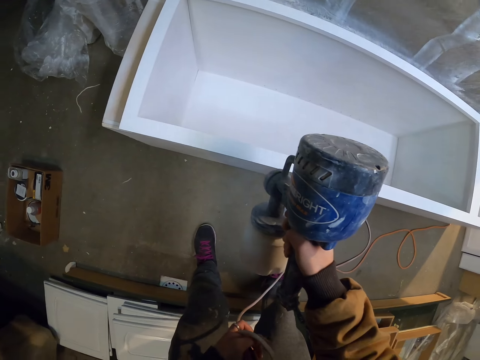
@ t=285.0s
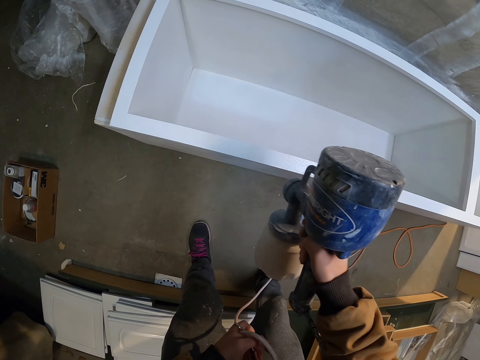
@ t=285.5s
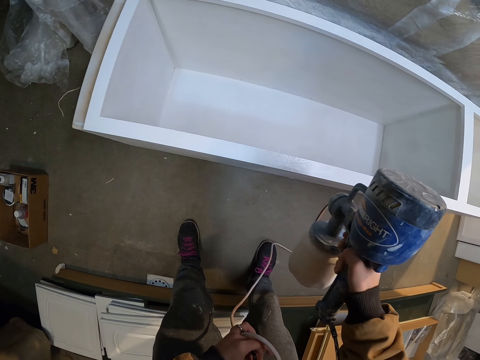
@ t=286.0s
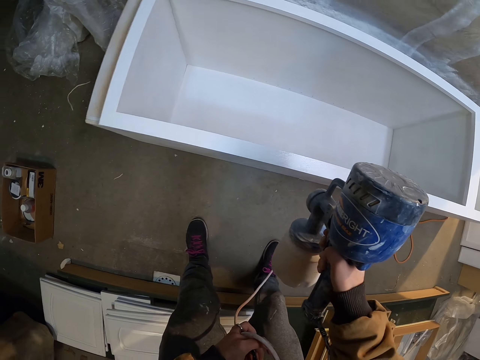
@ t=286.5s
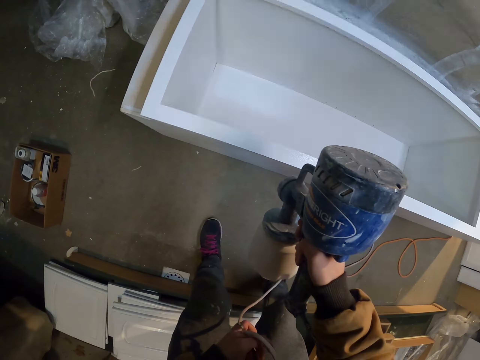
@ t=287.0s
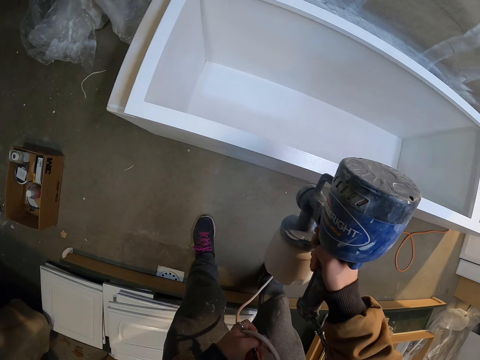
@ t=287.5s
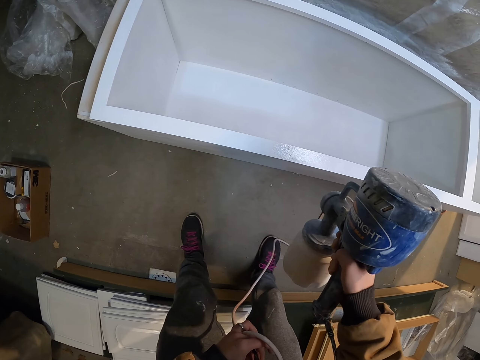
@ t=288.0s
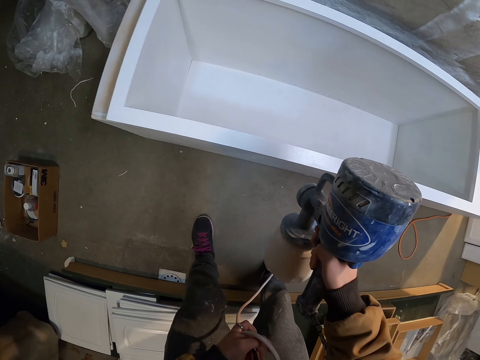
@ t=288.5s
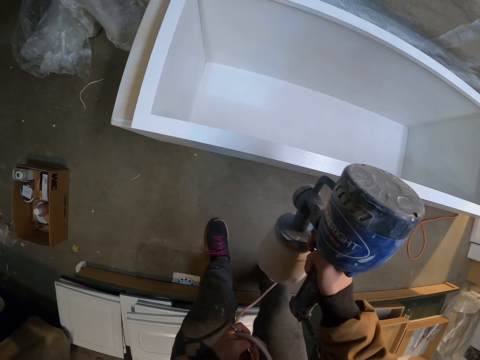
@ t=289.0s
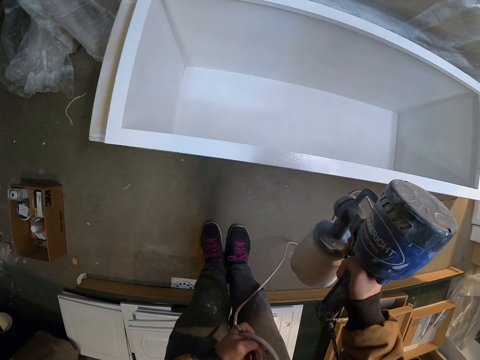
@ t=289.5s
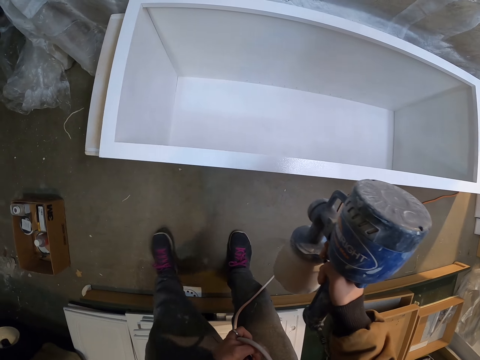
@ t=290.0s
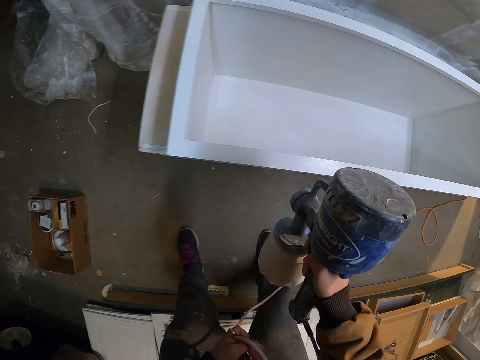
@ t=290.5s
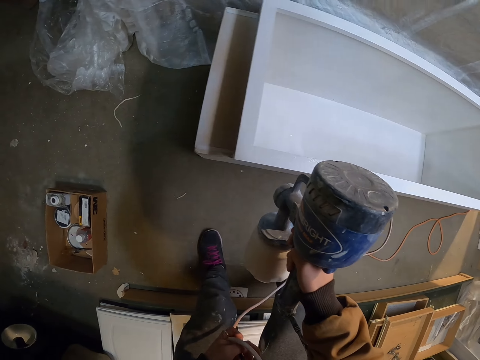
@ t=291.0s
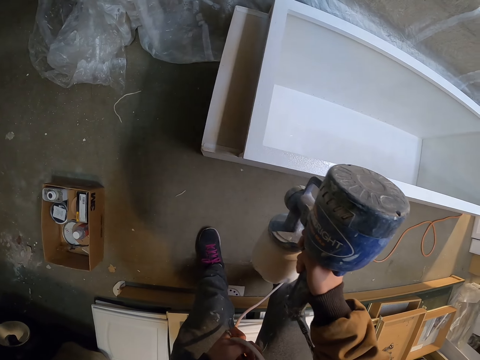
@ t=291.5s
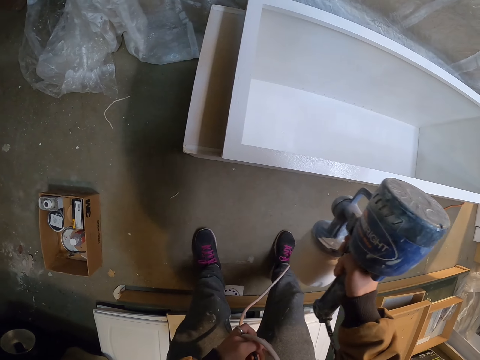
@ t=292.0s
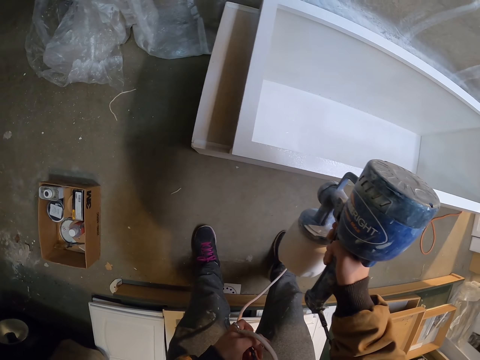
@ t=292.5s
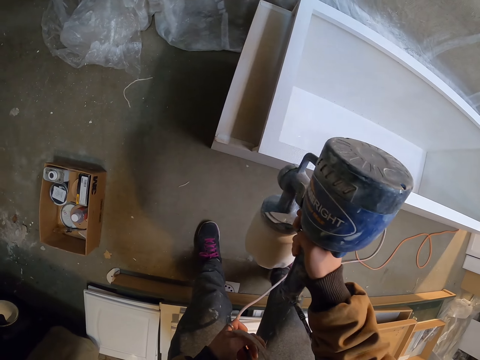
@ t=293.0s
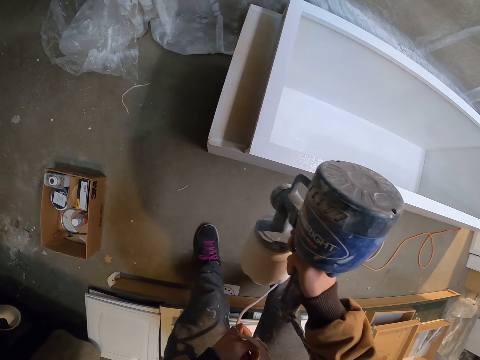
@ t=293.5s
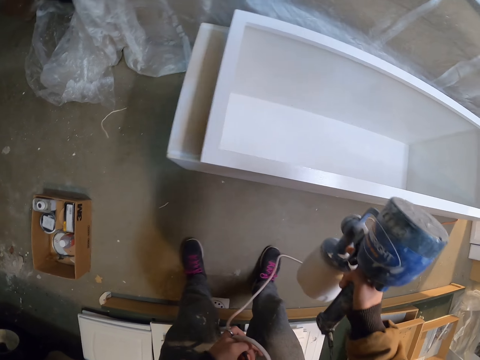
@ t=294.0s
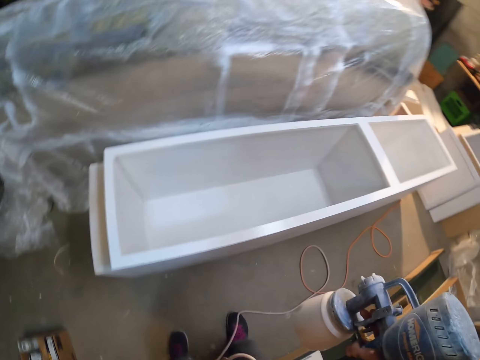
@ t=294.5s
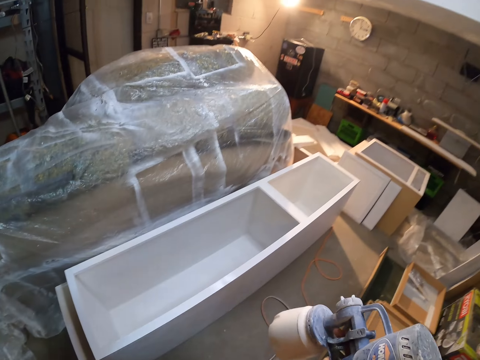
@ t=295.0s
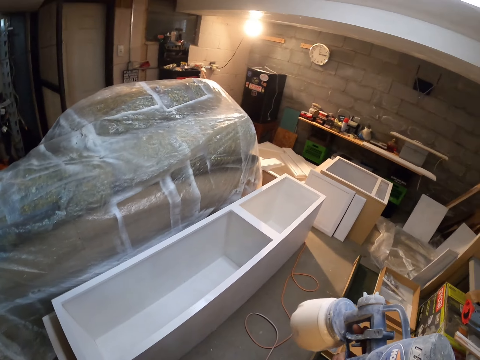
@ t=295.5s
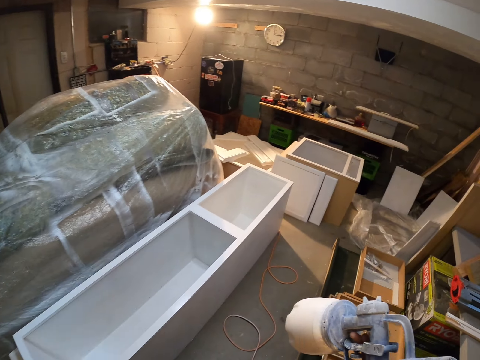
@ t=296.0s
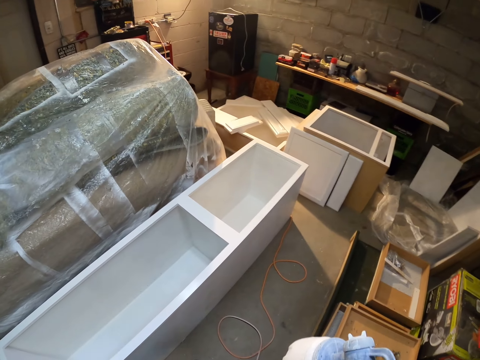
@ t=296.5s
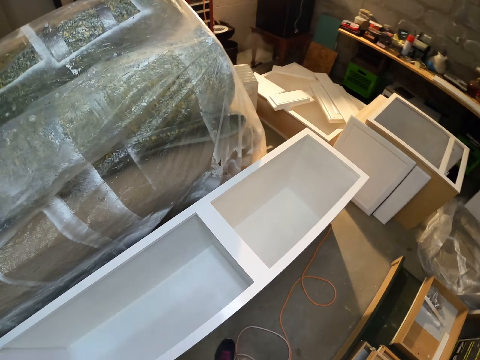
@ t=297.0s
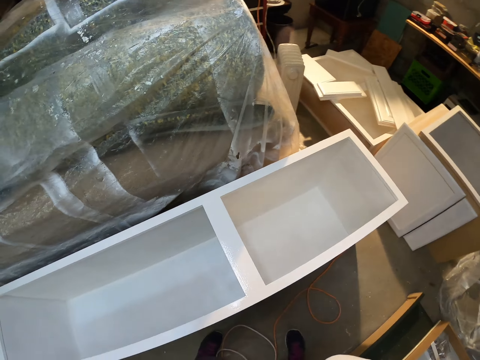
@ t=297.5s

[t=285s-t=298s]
The camera wearer moves the legs. They walk near the cabinet drawers and look around.

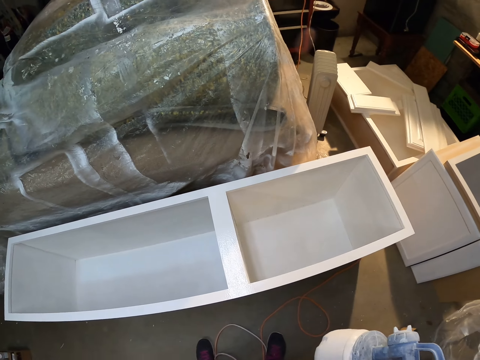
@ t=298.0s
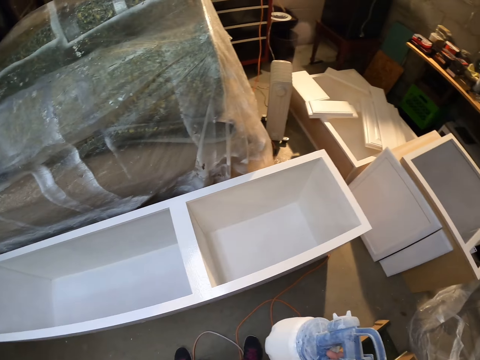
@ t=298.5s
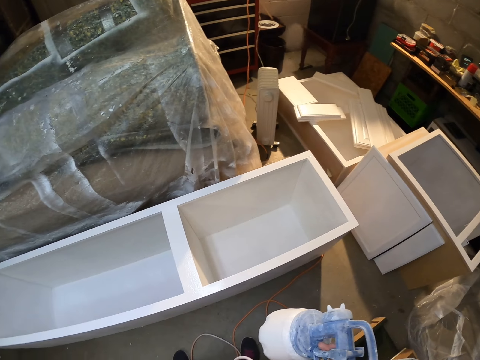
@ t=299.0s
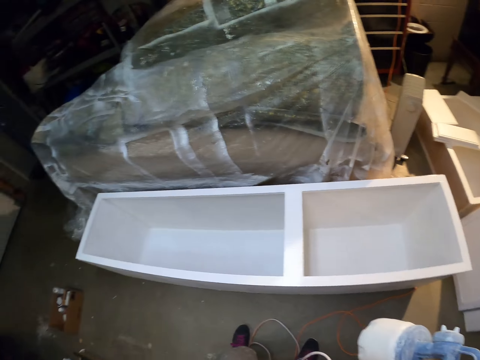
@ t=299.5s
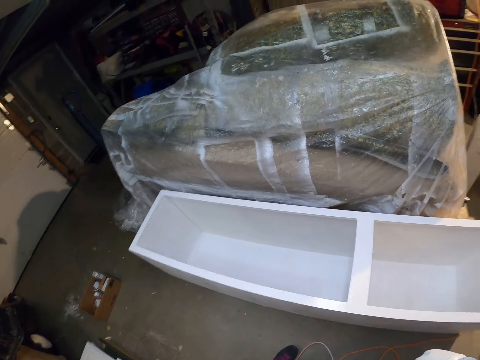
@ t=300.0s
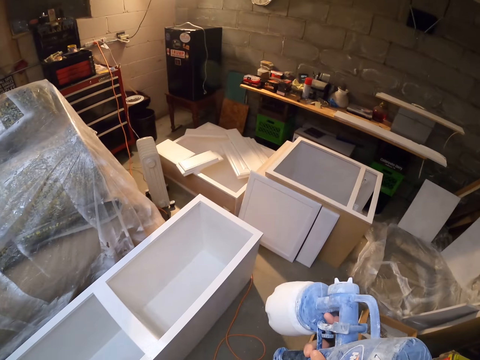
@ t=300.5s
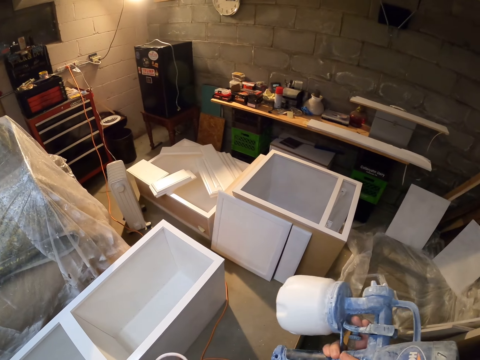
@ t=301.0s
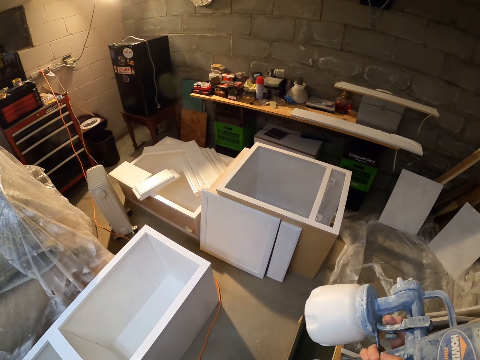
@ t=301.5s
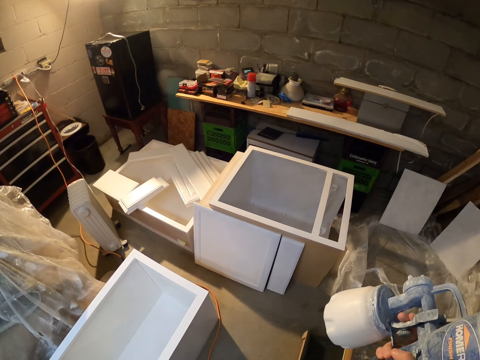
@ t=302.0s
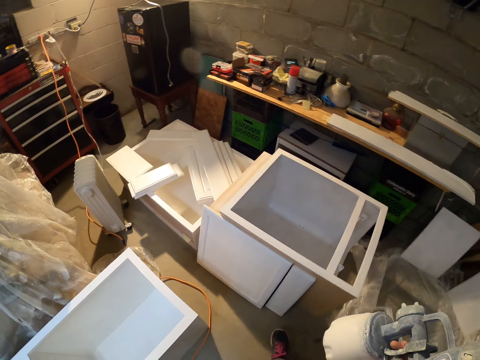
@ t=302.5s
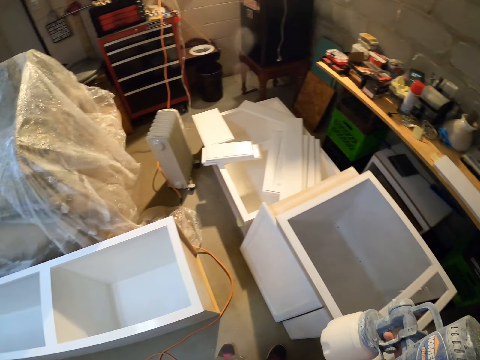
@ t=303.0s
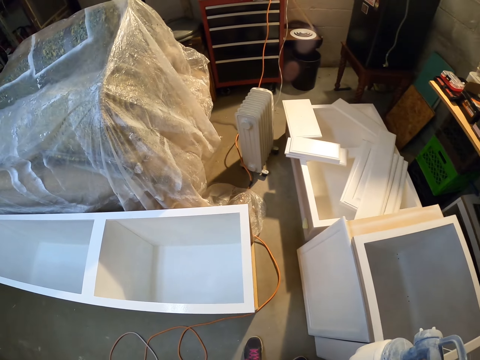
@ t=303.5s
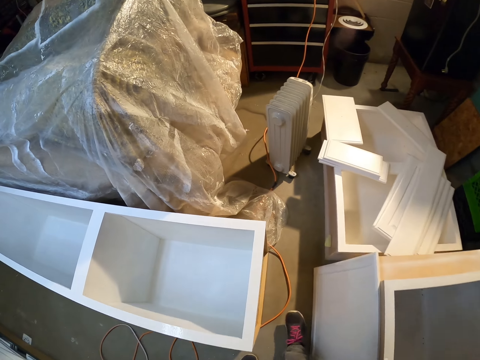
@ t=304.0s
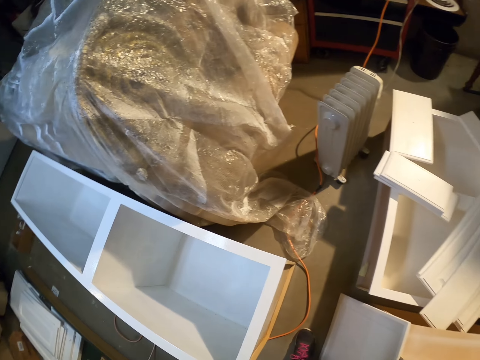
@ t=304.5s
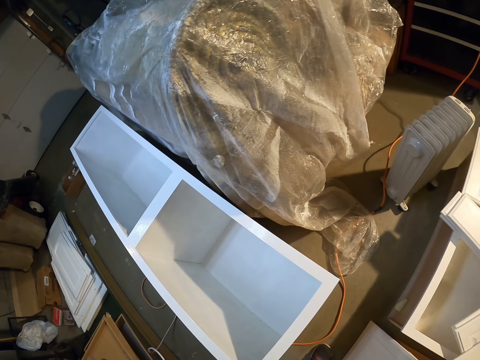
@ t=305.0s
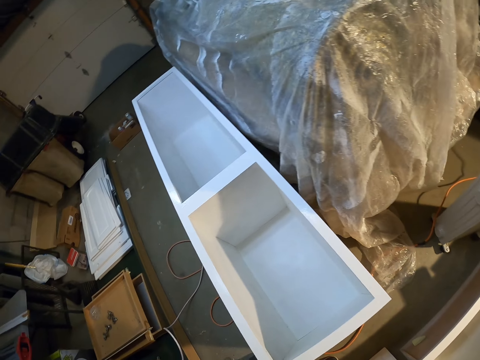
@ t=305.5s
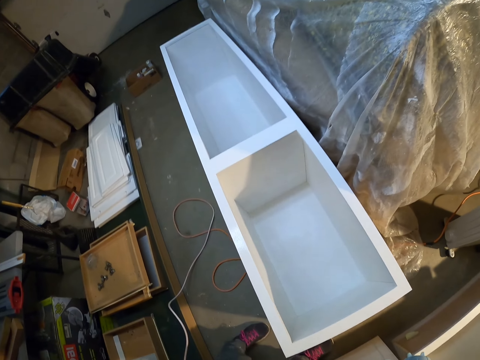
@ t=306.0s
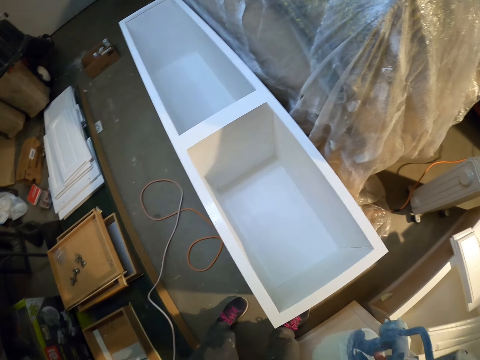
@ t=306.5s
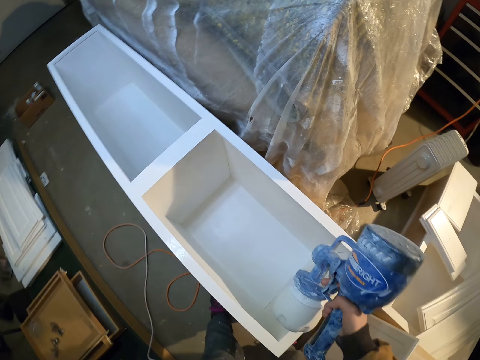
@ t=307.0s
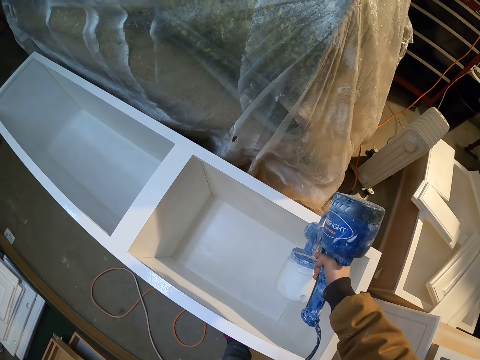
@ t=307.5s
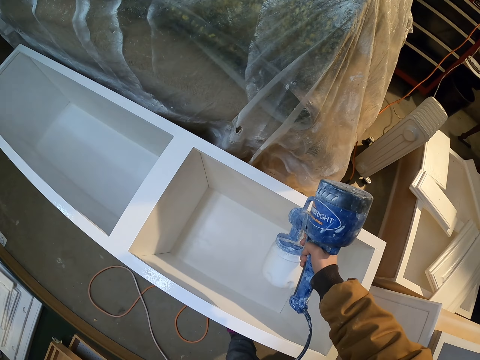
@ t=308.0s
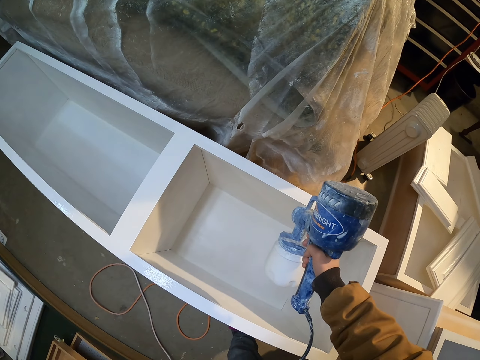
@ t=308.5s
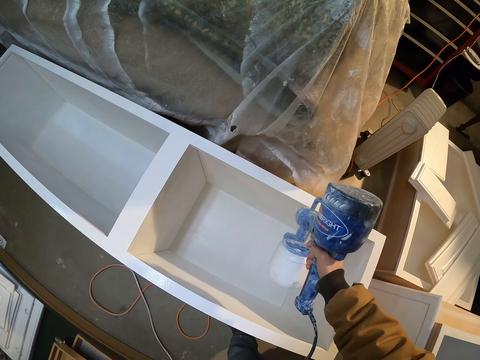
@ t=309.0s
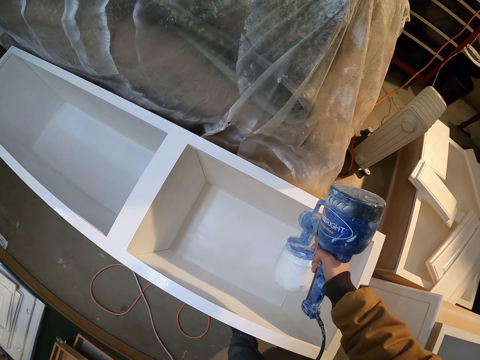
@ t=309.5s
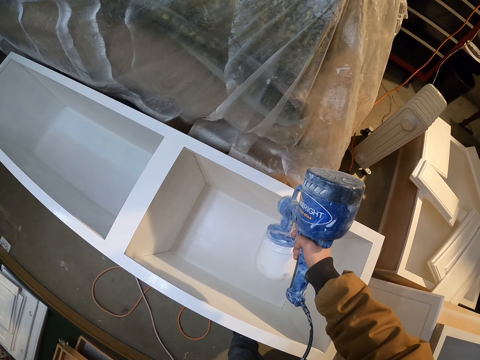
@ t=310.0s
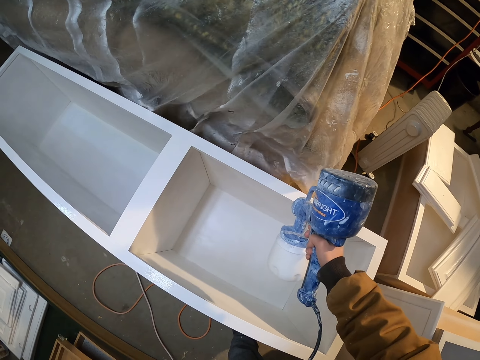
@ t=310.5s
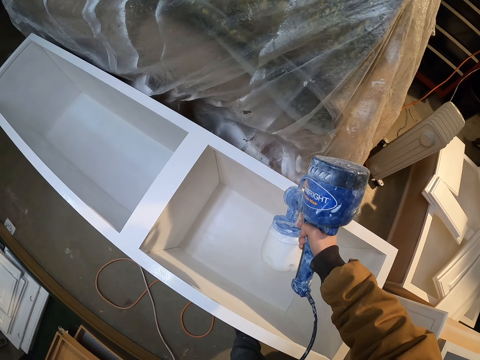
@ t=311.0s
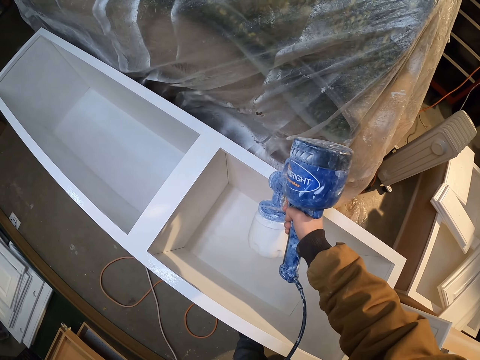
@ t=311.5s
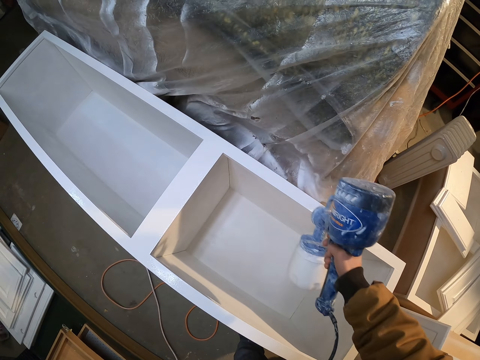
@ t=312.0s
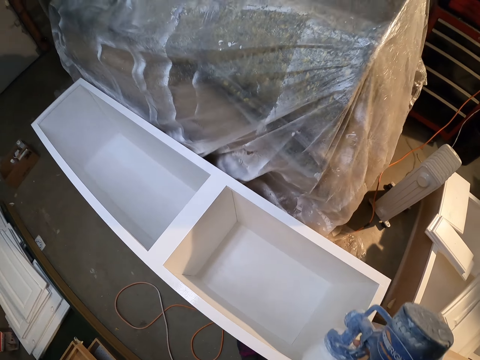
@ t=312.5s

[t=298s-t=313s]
The camera wearer stares at the cabinet drawers. They lift the paint sprayer. They walk near the cabinet drawer. They paint the cabinet drawer with the paint sprayer. They pull the paint sprayer.
